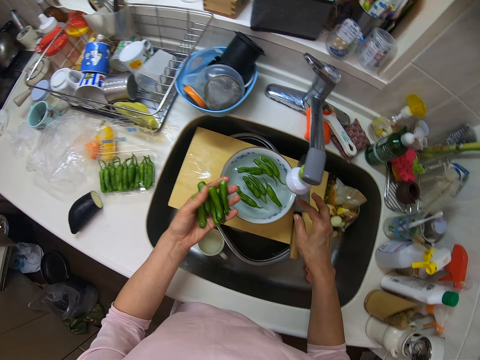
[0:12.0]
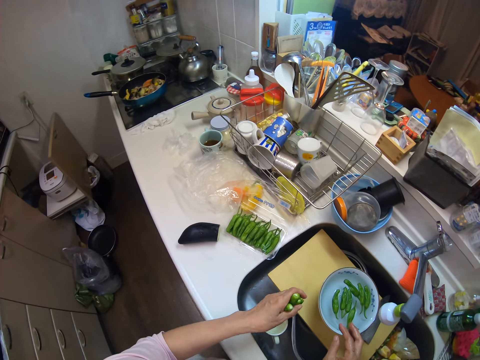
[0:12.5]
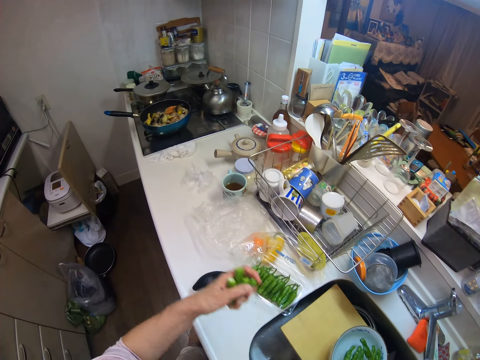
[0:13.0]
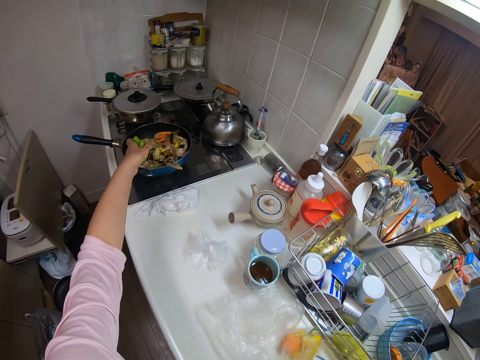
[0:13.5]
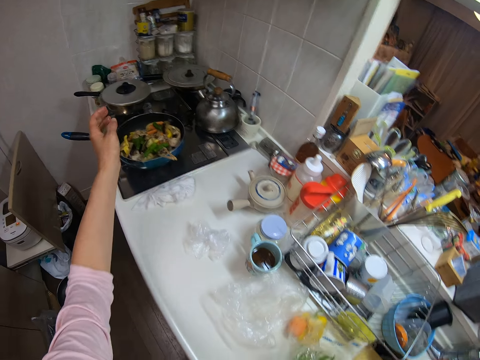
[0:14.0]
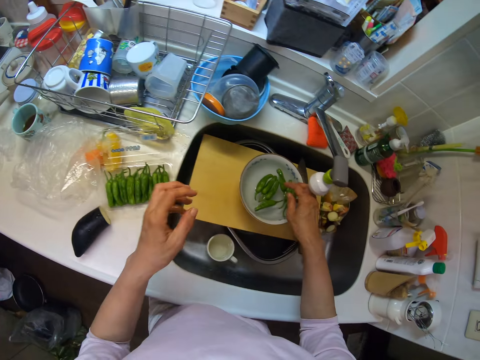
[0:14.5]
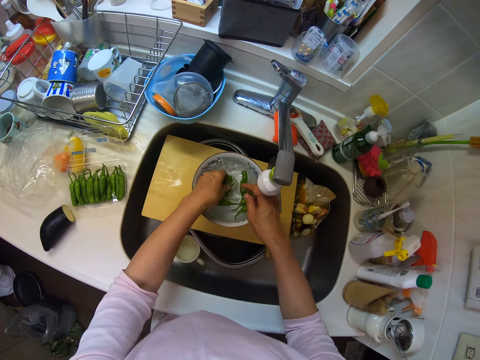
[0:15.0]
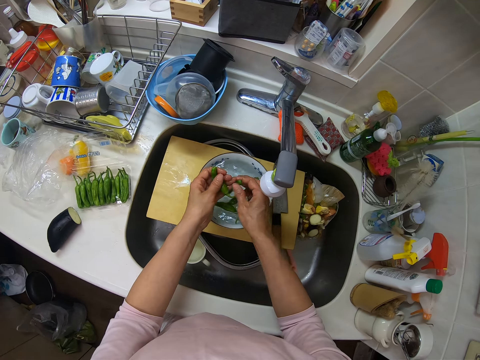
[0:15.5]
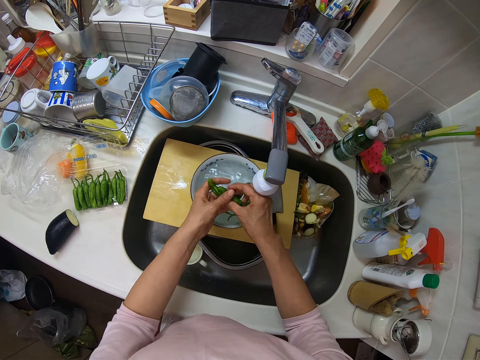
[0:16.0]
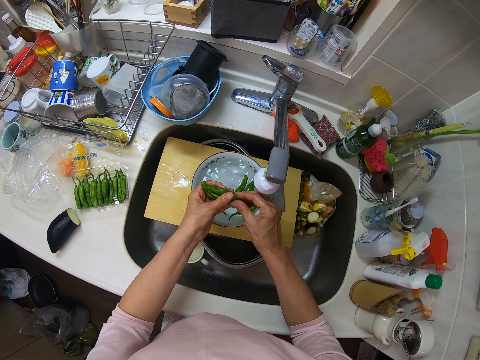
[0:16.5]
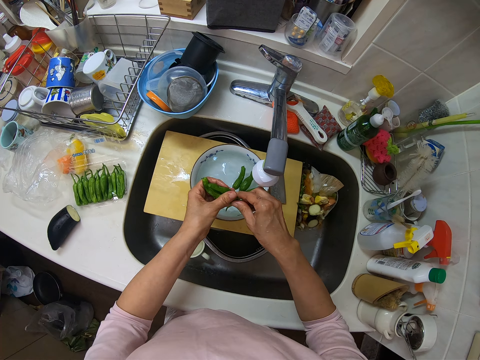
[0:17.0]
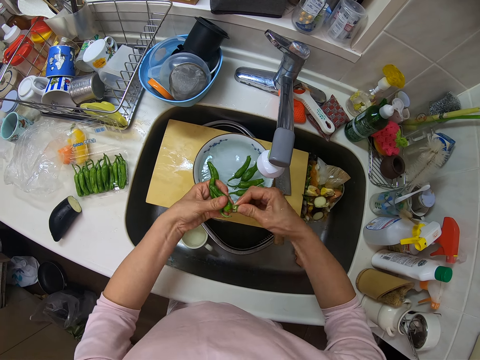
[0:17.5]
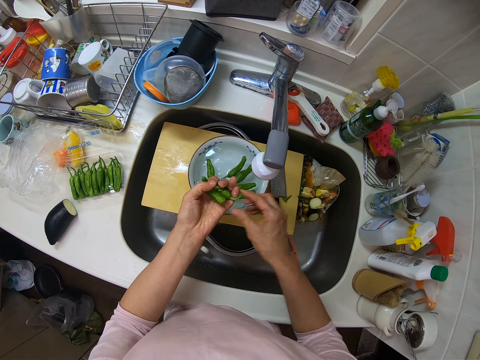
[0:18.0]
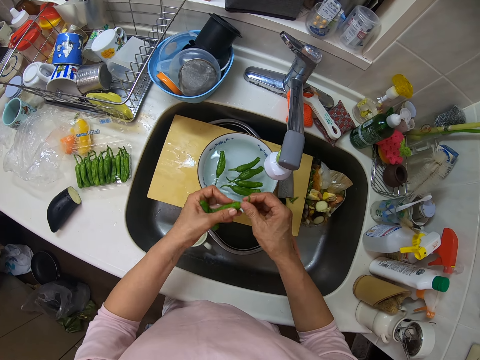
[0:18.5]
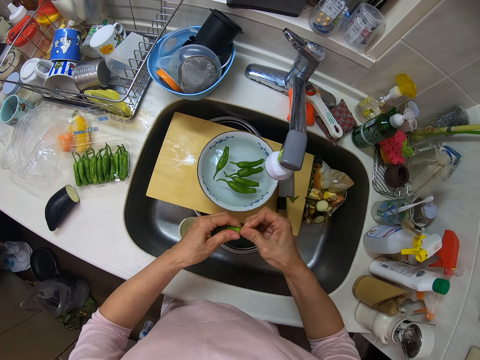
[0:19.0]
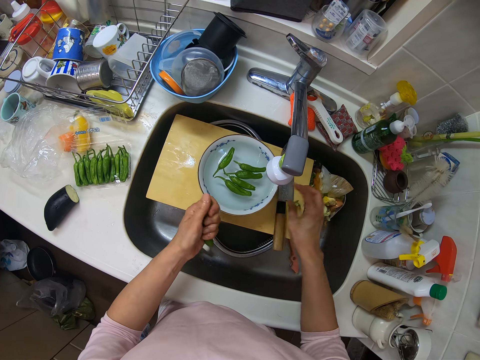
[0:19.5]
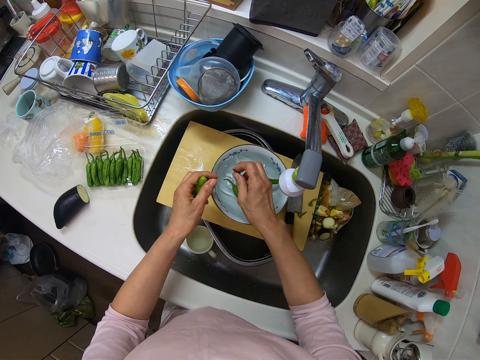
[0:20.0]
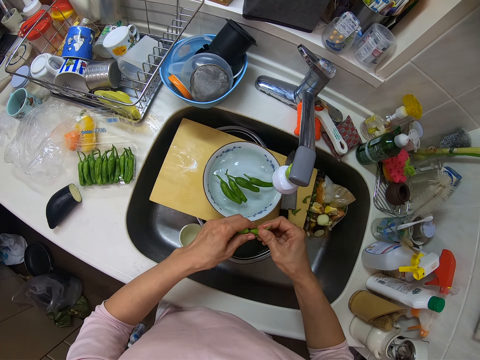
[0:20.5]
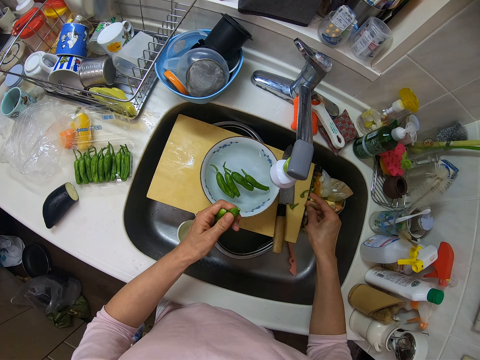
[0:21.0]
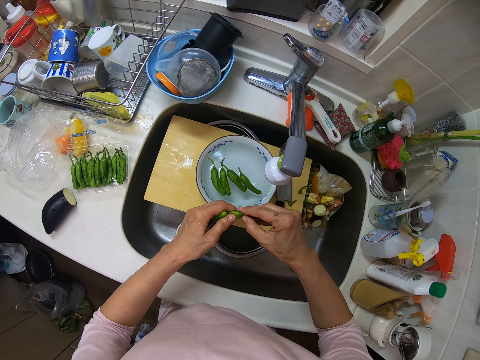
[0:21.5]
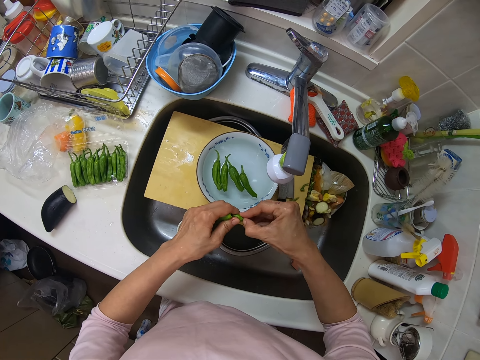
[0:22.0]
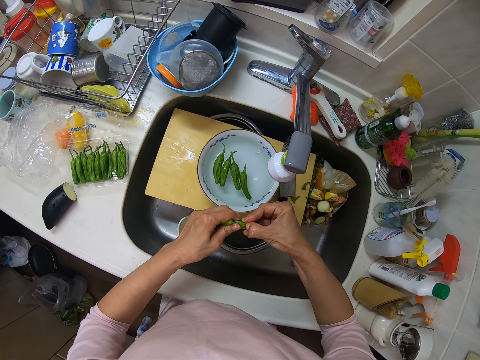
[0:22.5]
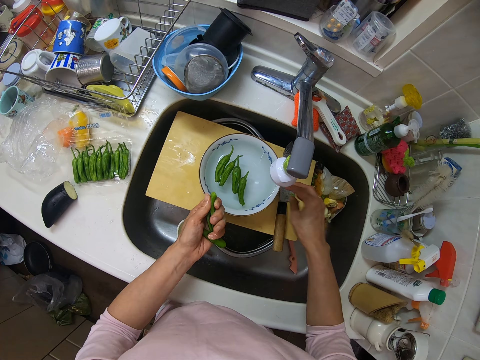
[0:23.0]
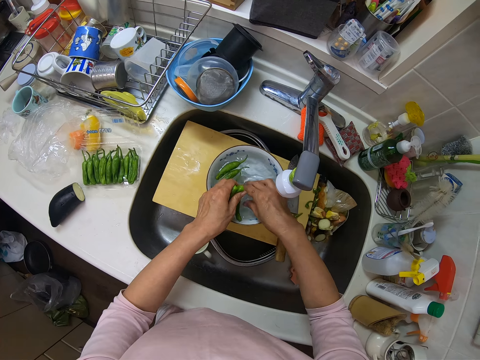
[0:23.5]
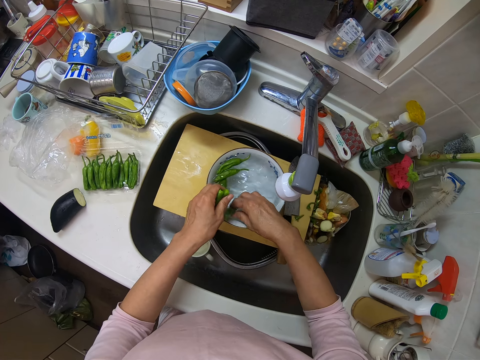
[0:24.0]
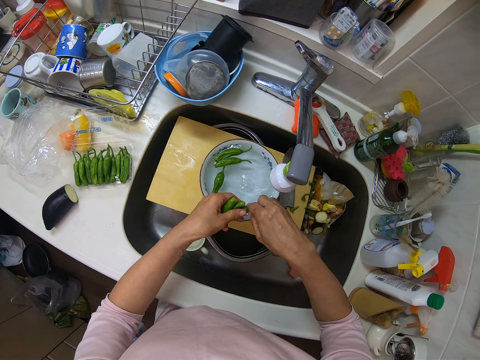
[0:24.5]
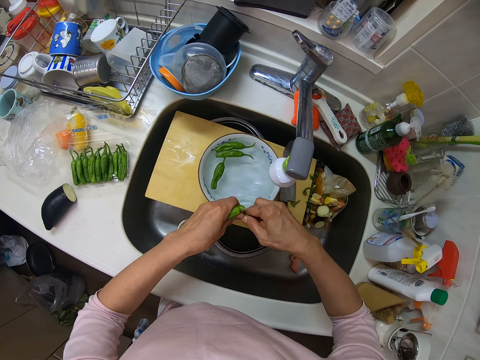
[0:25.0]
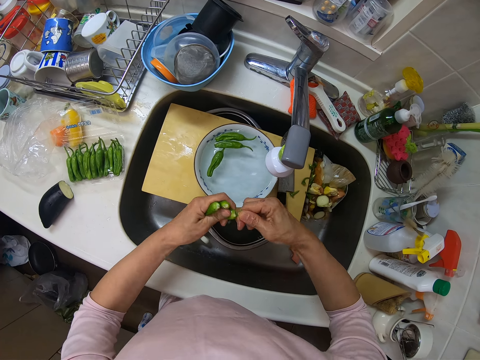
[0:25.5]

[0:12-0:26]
The camera wearer pours the pepper in the fries in the frying pan on the cooker. She removes the stems of some green peppers in the sink with her hand.

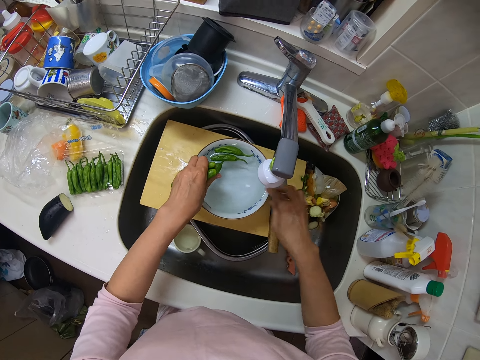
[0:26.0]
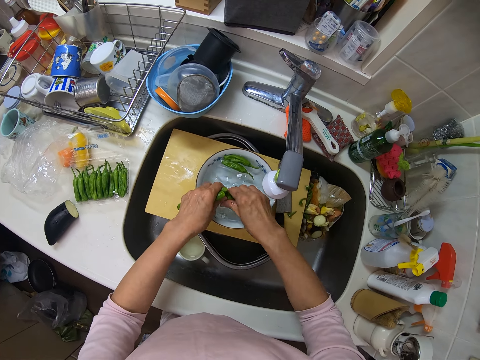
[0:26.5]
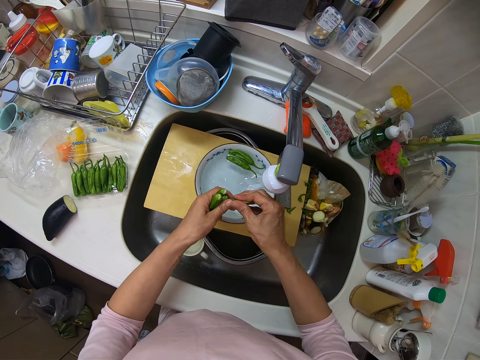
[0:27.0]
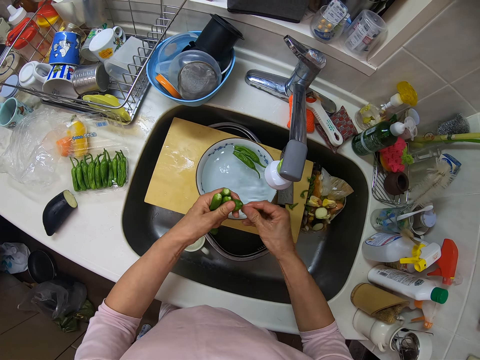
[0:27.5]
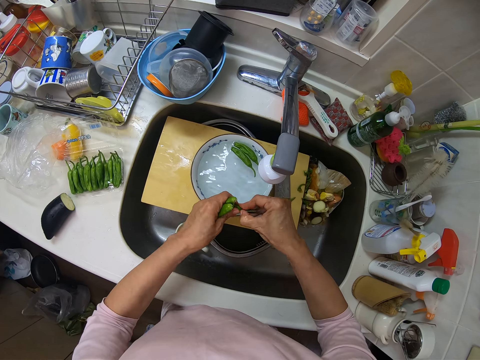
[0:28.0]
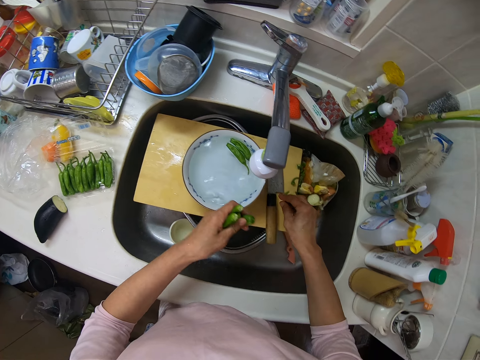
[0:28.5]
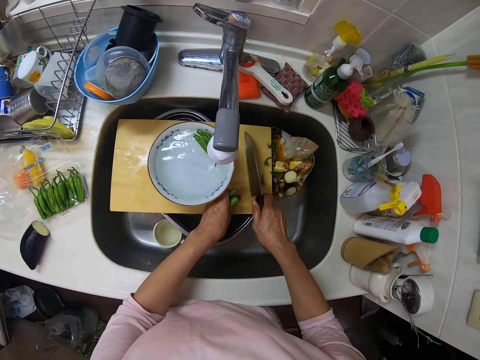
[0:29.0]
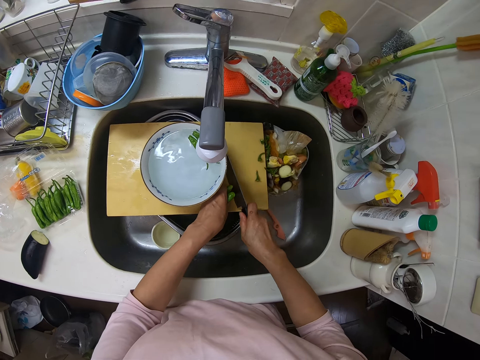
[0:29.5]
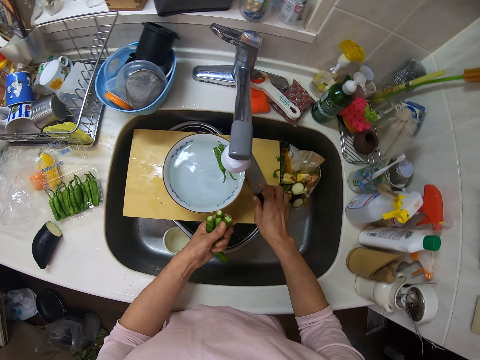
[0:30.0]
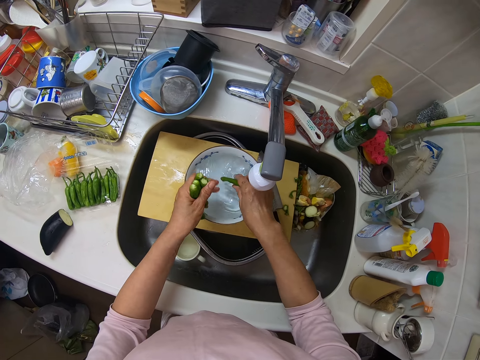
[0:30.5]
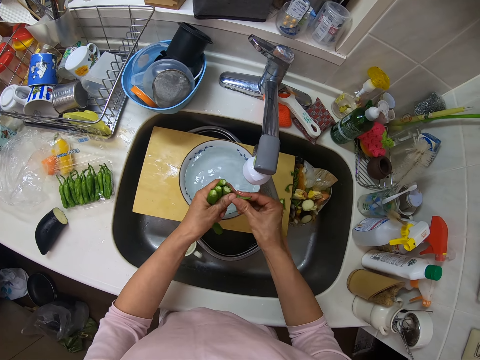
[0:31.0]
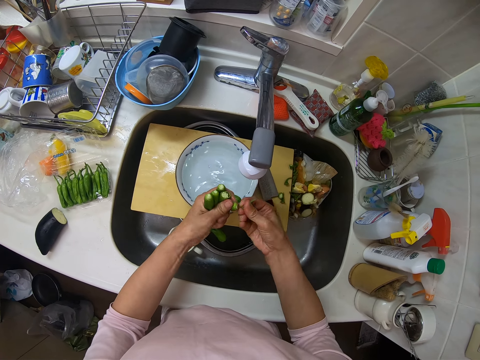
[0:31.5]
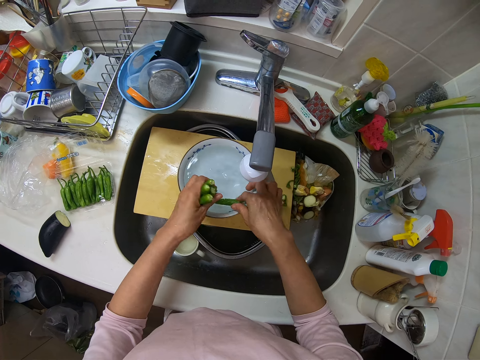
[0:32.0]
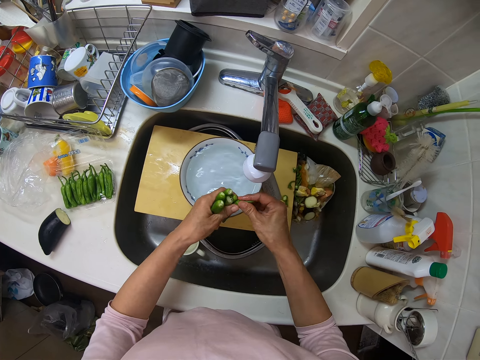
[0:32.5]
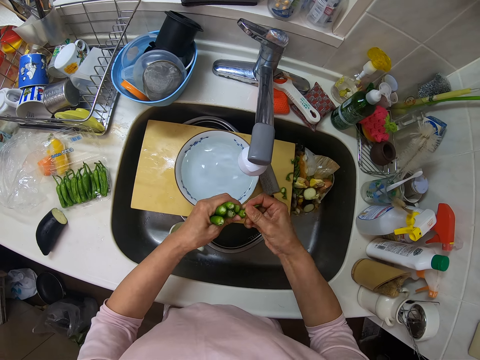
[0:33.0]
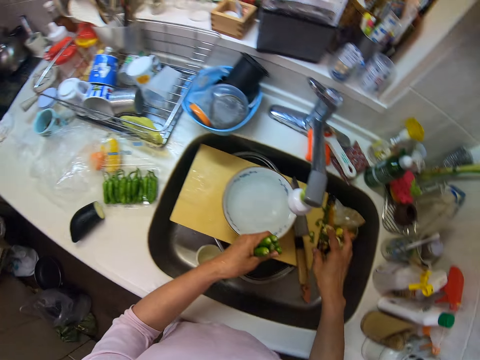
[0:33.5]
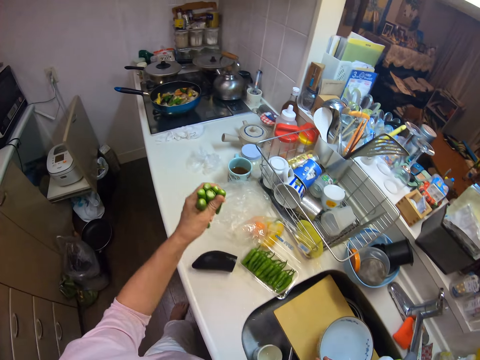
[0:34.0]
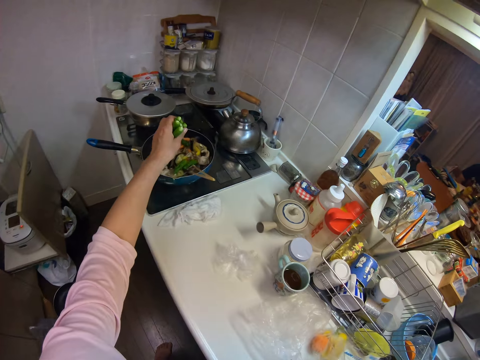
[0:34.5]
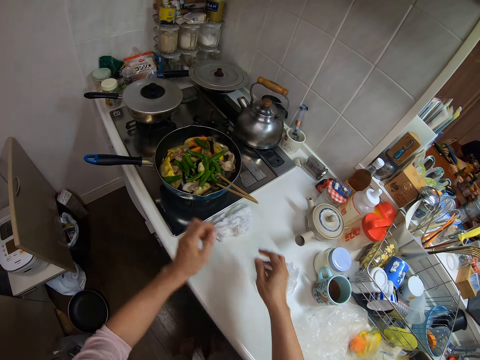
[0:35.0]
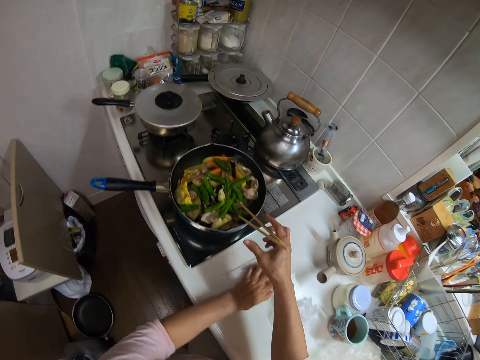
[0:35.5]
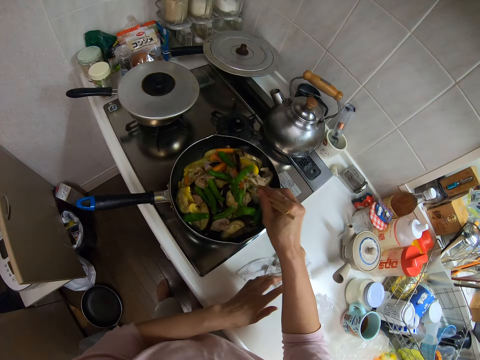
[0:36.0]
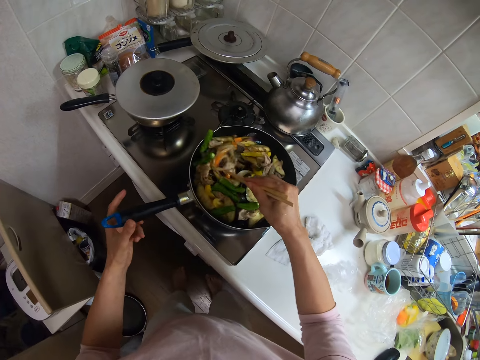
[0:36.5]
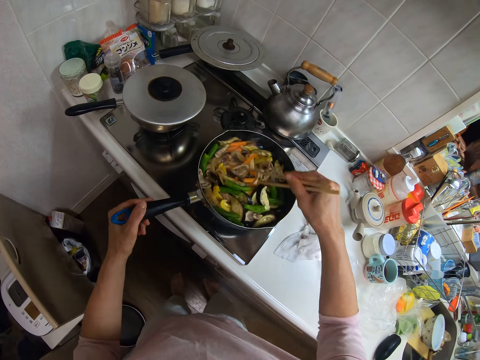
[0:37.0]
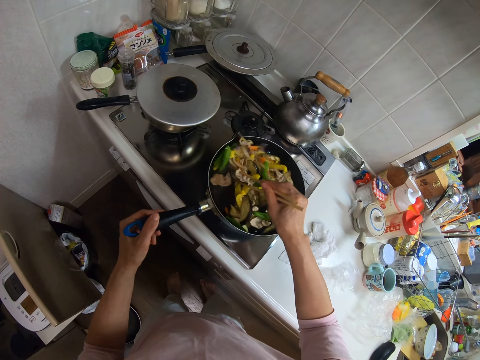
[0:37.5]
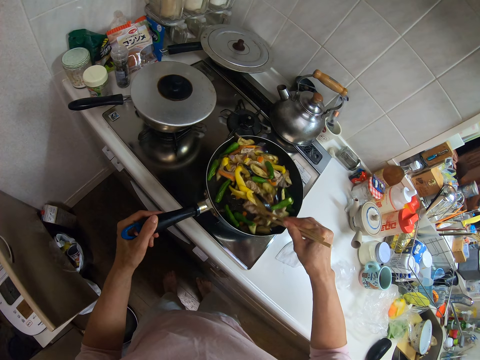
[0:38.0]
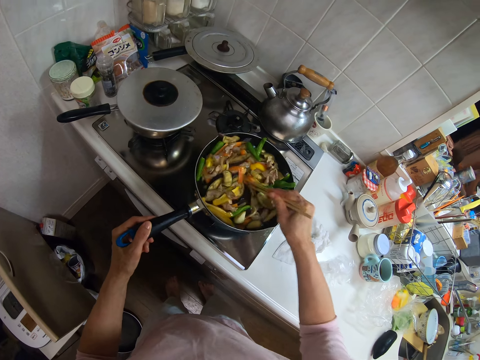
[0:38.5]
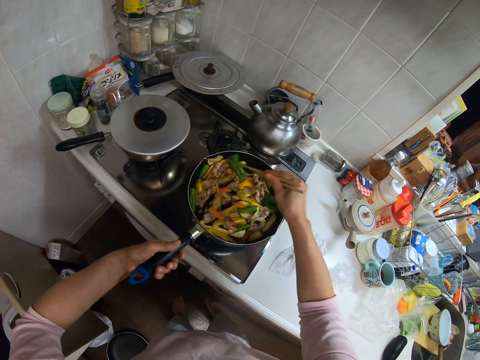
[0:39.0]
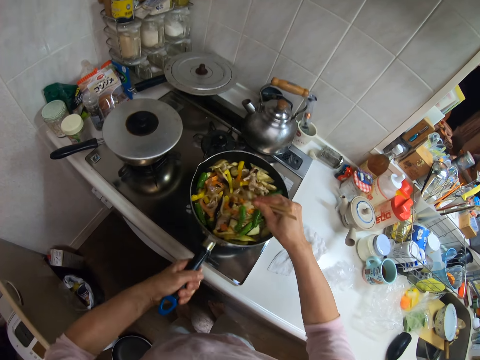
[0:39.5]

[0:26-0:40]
The camera wearer takes a knife from a chopping board in the sink. She cuts the stem of a pepper and places the knife on the chopping board. She removes the stems of some green peppers in the sink with her hand. She pours the pepper in the fries in the frying pan on the cooker. She cleans her hand on a tissue on the kitchen slab. She takes a pair of chopsticks off the frying pan and stirs the fries in the frying pan with the chopsticks.
